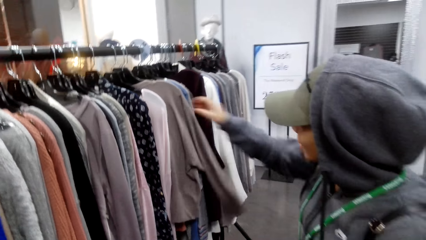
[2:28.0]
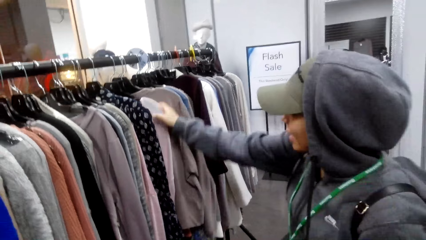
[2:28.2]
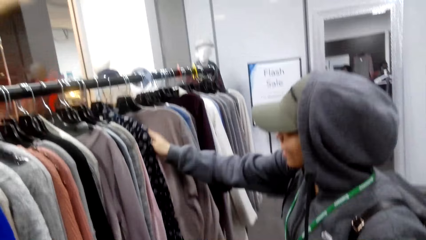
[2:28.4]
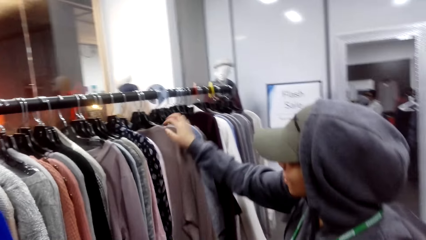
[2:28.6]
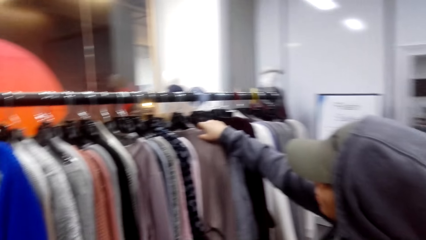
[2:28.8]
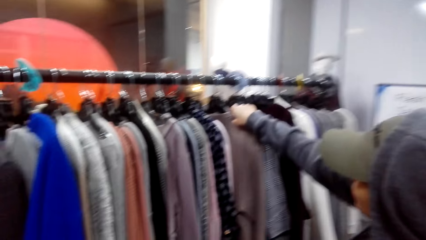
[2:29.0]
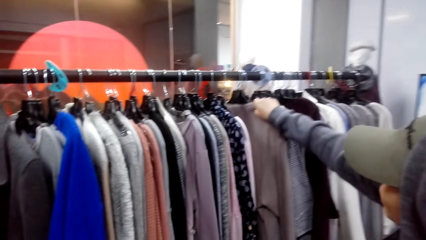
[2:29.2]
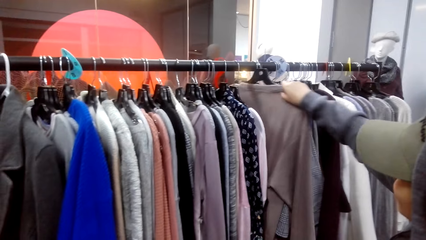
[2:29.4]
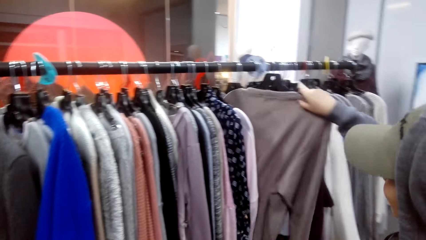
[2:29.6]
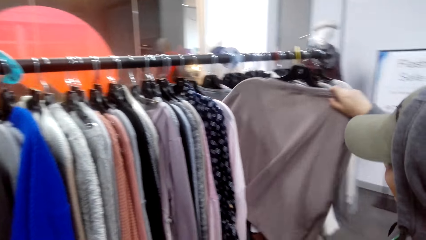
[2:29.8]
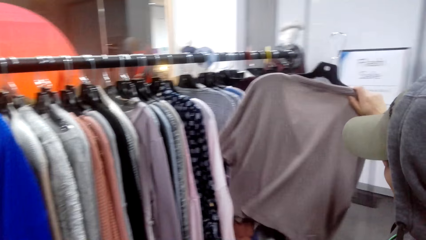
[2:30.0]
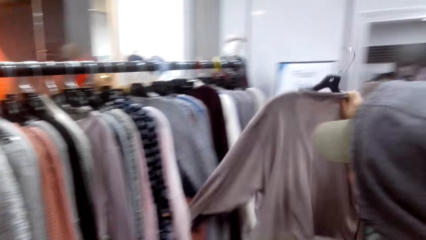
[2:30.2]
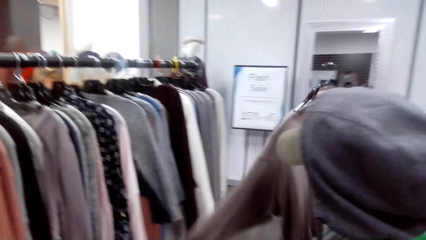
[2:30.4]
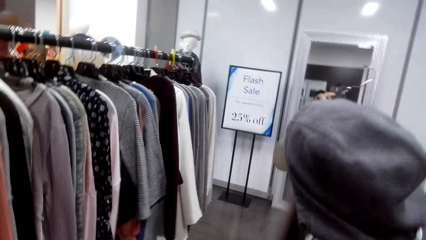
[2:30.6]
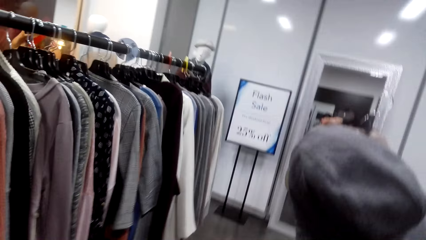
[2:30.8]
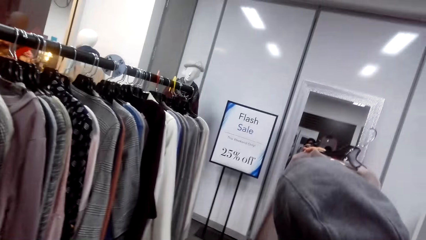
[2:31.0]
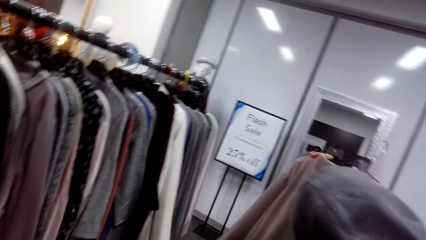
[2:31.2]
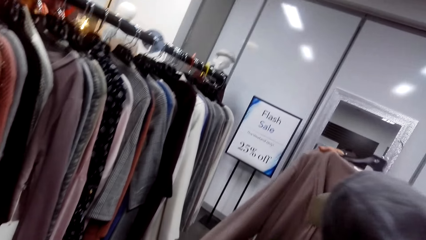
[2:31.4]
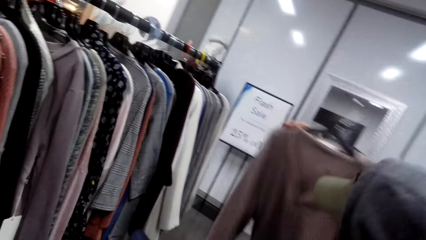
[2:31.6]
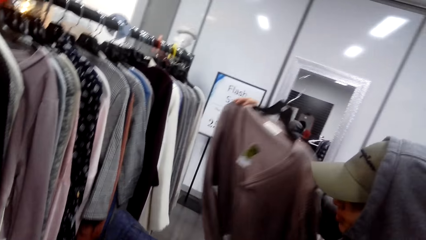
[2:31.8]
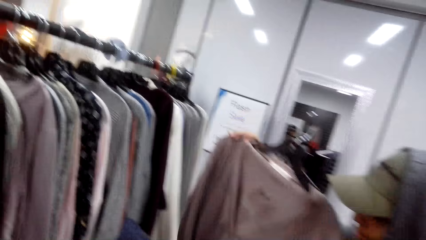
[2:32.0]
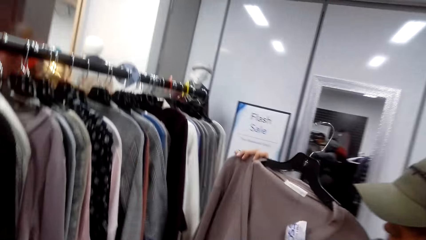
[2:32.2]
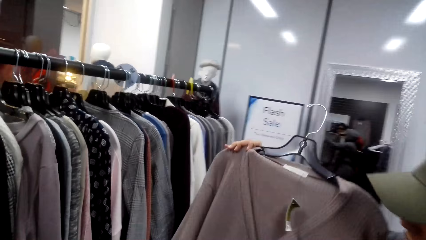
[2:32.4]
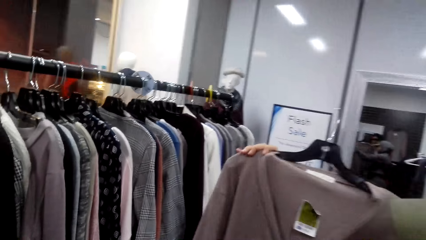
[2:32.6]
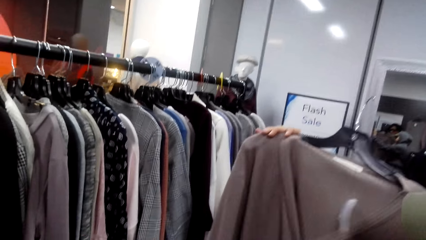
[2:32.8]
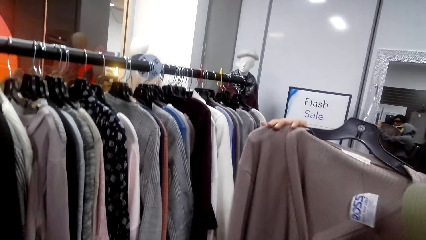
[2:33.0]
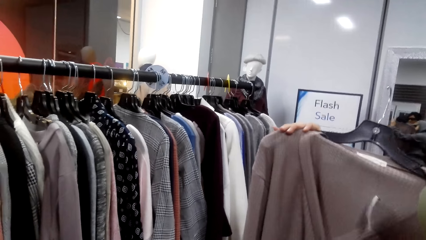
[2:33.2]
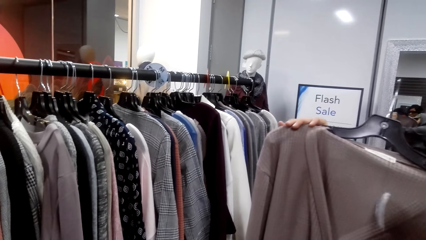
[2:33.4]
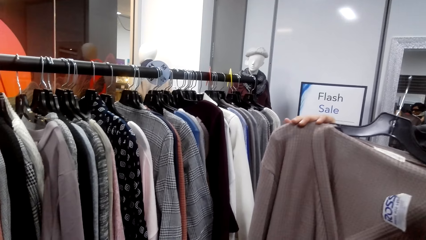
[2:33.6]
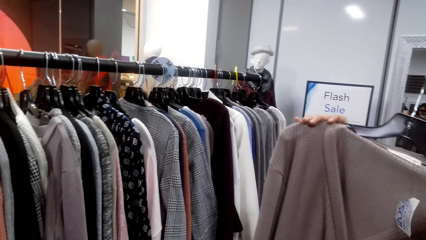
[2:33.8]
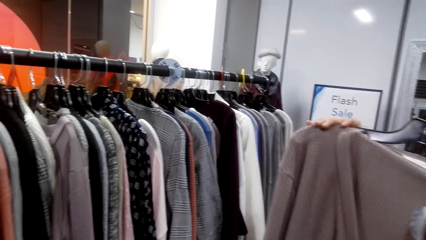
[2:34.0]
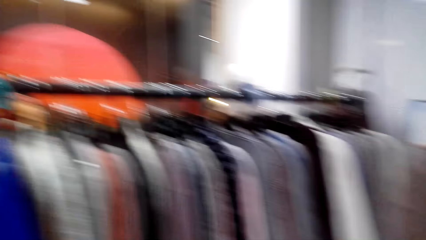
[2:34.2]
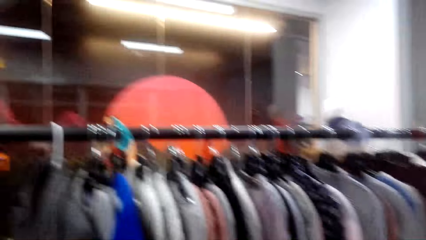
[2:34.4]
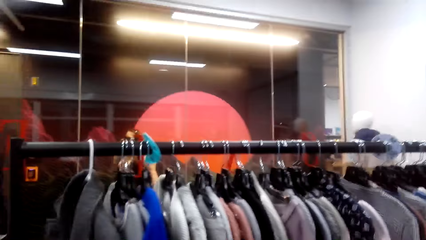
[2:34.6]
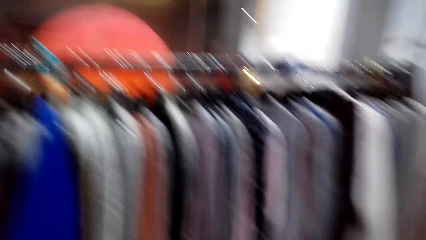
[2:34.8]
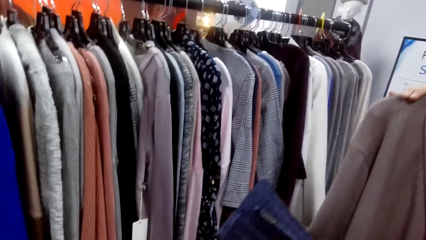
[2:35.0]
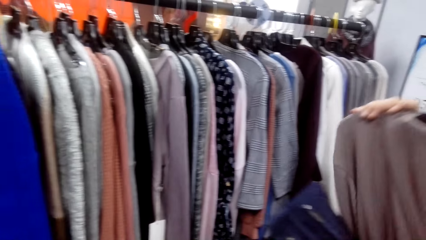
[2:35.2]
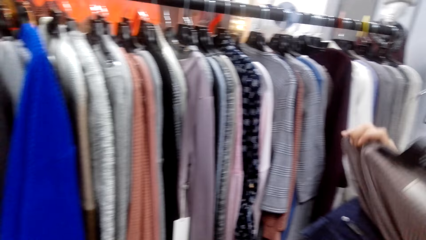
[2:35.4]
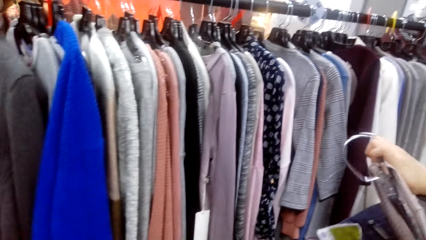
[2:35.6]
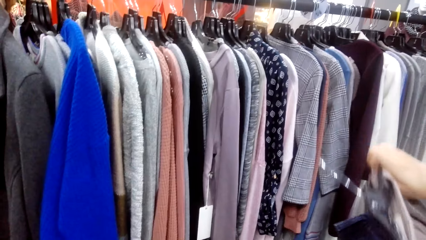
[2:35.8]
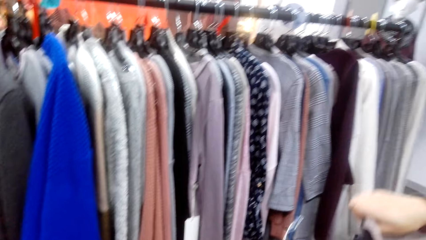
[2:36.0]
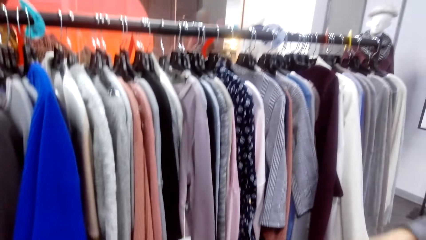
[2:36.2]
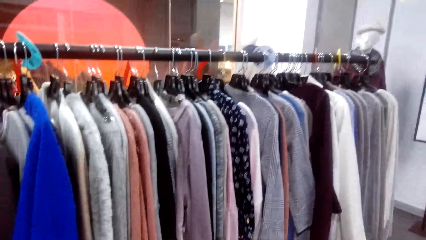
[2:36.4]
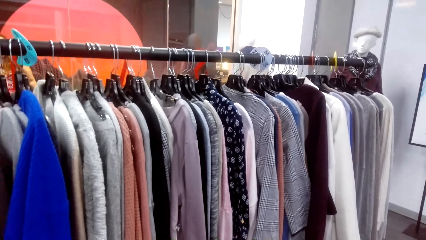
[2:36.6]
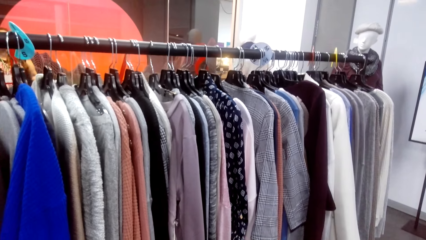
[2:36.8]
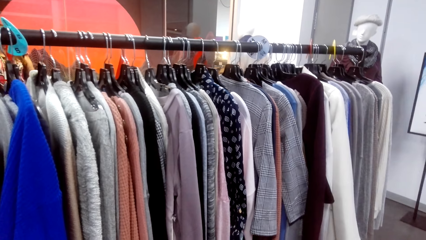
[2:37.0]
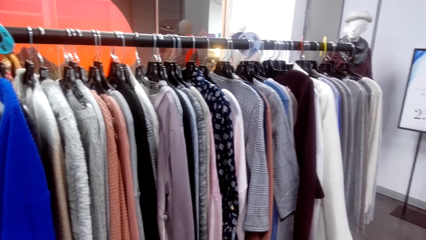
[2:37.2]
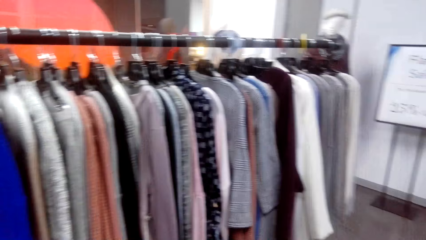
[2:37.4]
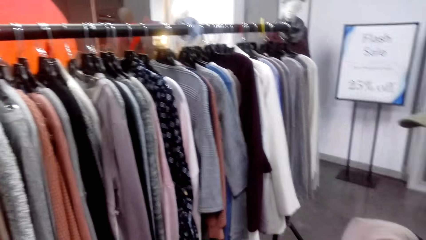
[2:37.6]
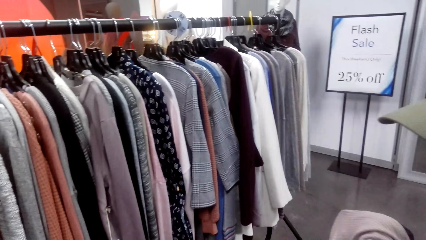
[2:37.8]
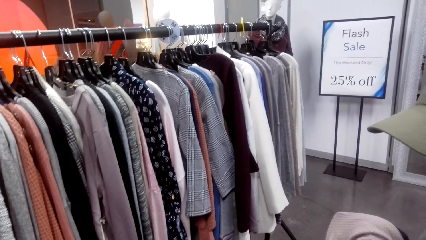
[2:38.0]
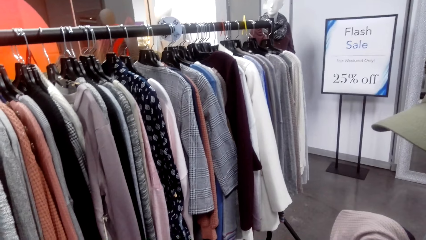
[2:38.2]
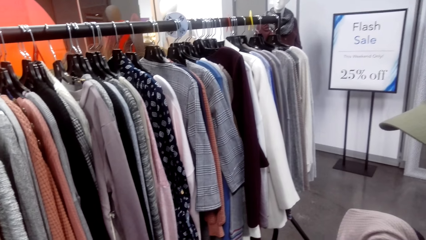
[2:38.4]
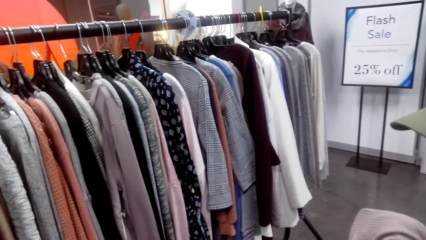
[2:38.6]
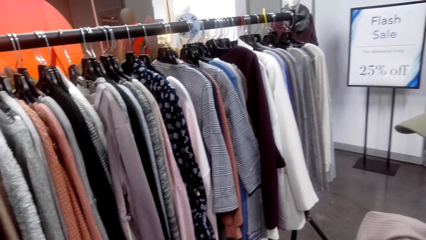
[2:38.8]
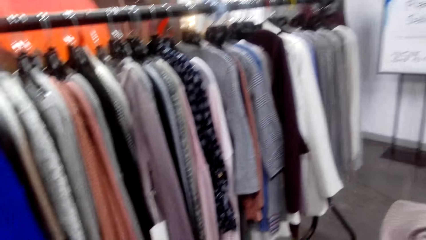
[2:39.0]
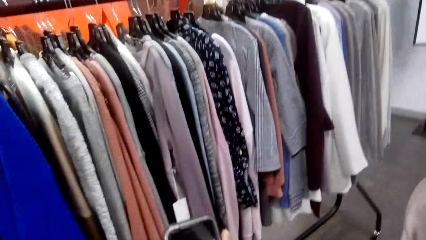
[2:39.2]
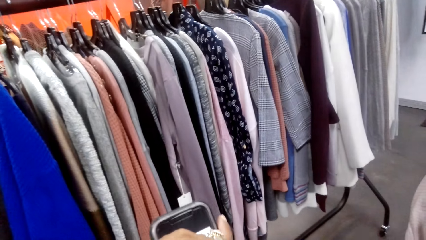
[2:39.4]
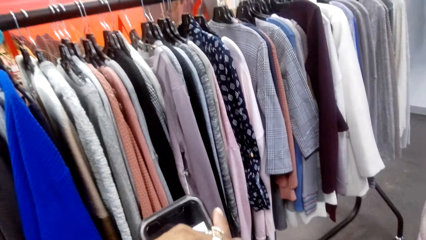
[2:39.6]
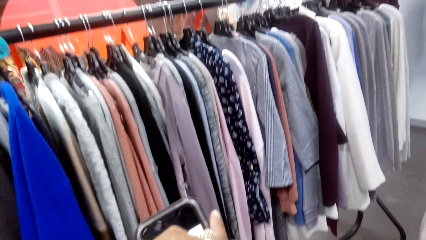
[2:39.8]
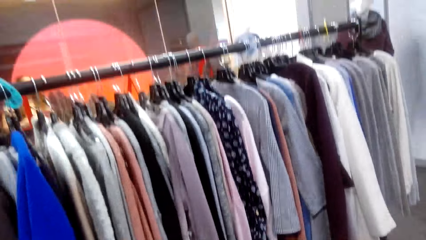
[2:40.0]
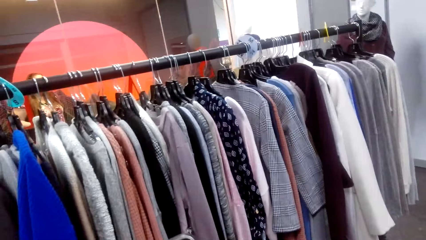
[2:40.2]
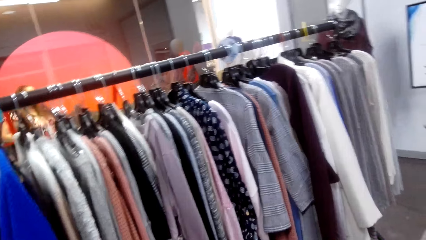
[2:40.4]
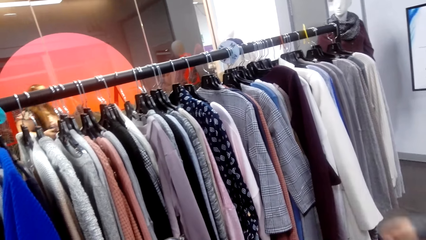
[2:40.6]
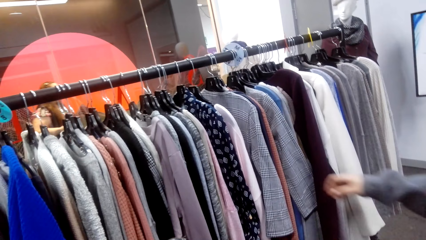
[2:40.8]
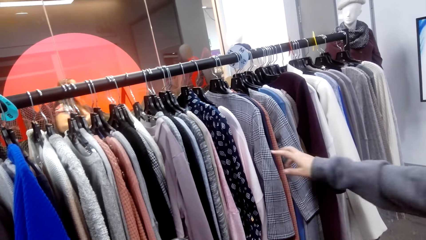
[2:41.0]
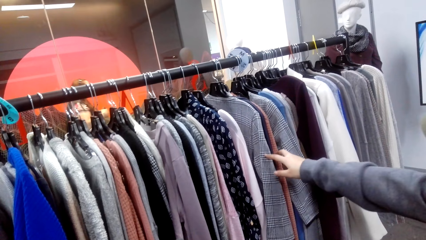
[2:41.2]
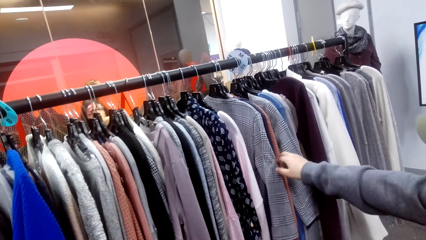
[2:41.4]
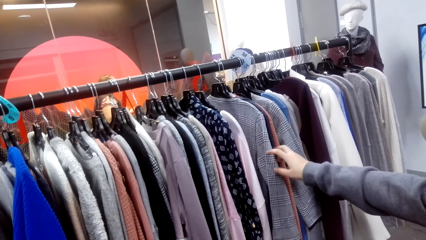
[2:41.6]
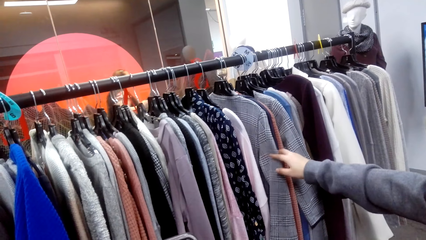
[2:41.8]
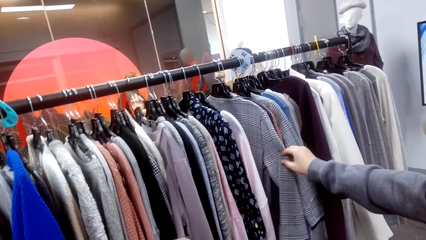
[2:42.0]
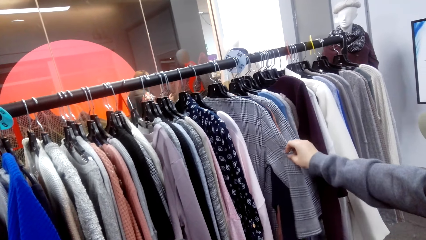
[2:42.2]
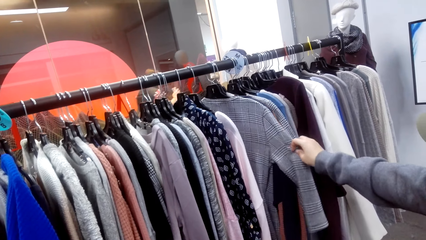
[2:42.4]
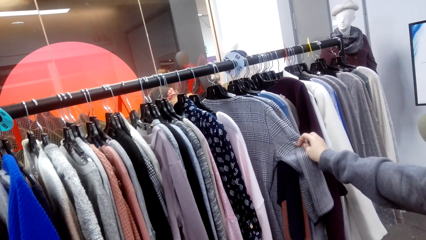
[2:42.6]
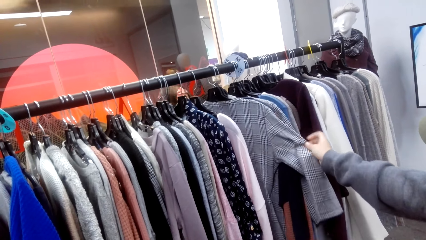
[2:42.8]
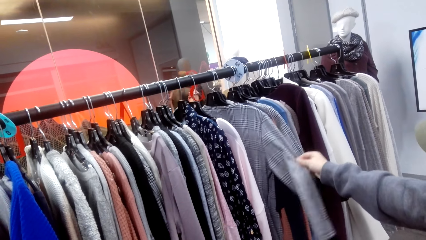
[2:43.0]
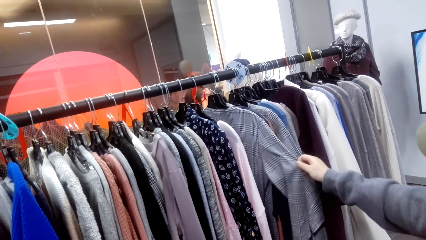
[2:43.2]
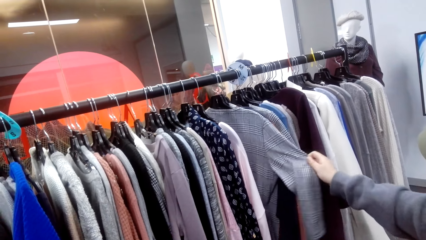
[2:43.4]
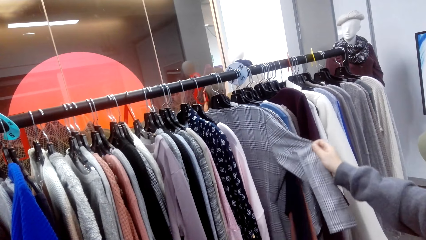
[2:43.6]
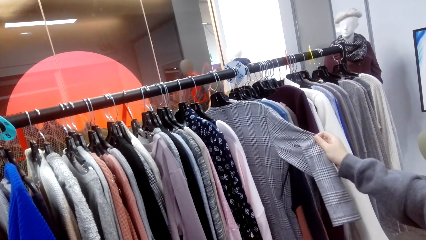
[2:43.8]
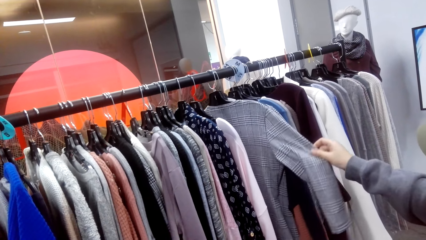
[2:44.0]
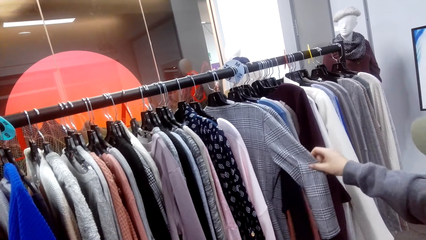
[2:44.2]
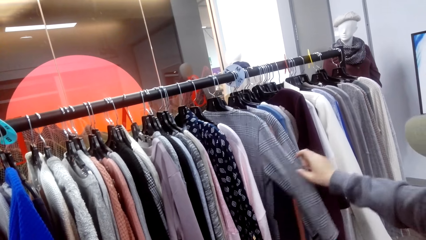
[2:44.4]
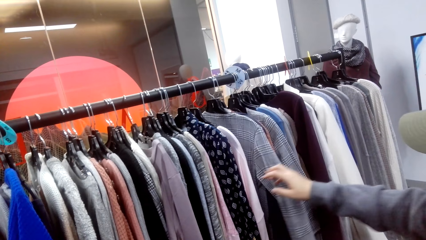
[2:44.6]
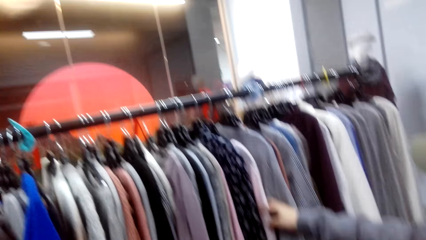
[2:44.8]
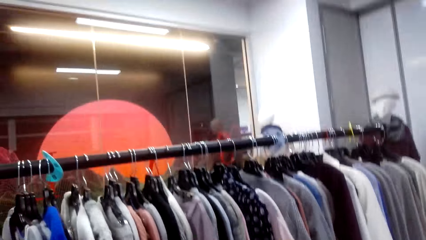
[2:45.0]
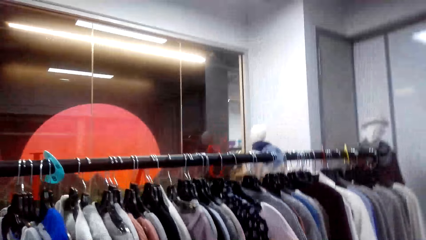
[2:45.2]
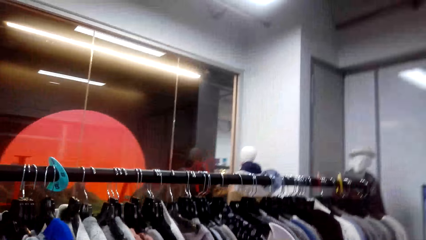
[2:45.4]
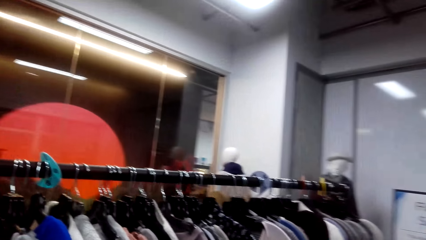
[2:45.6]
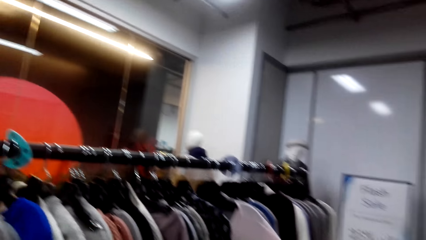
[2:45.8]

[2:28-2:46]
A person picks a sweater or top from the clothes rack. The camera wearer talks to the person. They look around. The person talks to the camera wearer. The camera wearer looks at the phone. The person touches the tops and checks clothes on the clothes rack.
